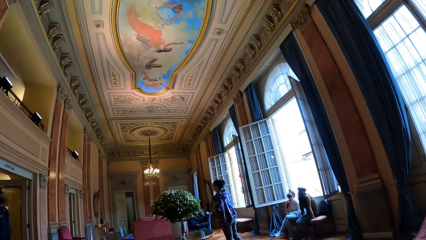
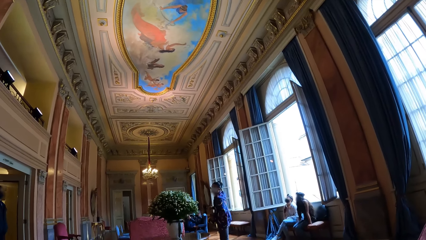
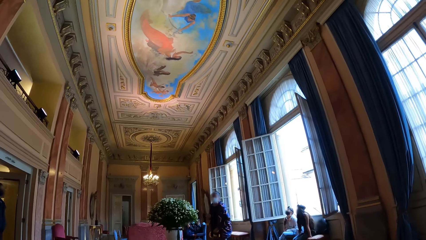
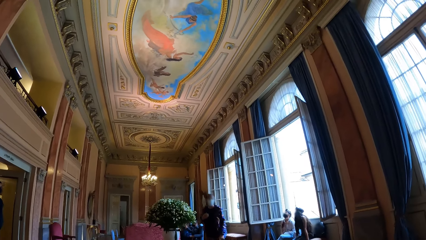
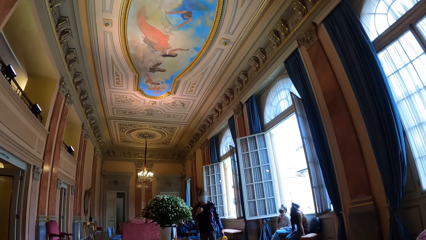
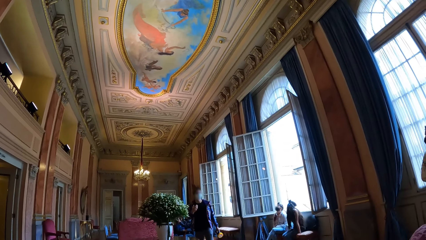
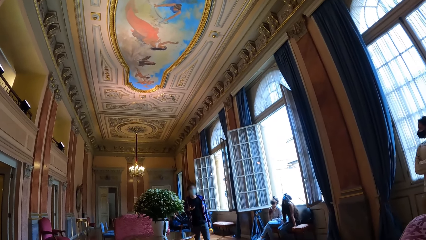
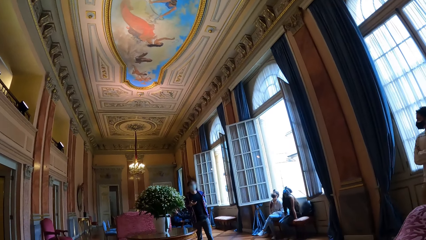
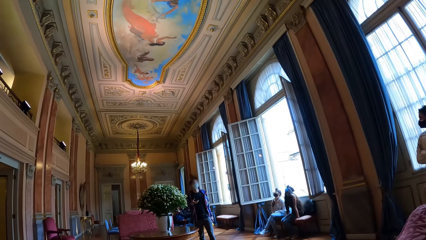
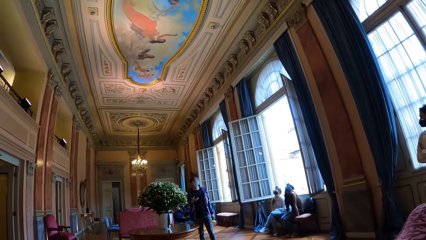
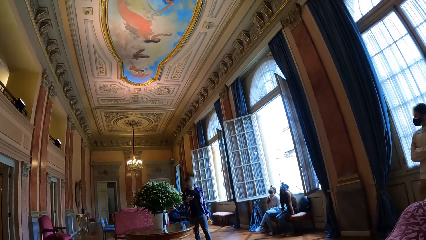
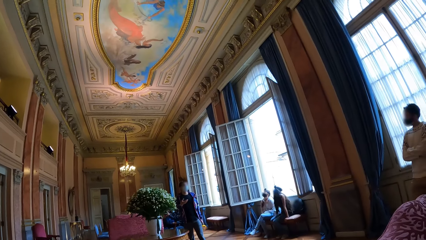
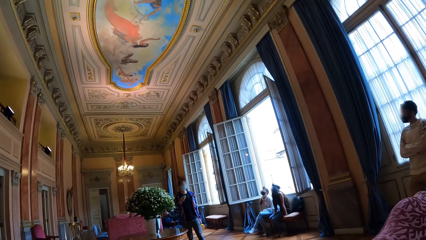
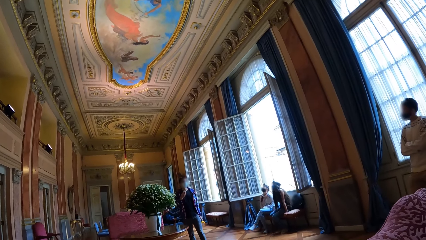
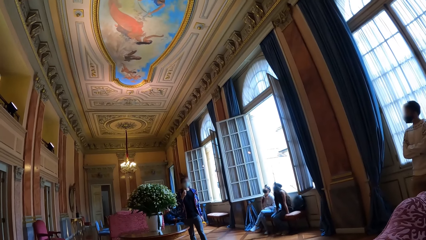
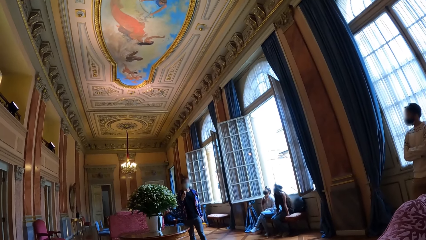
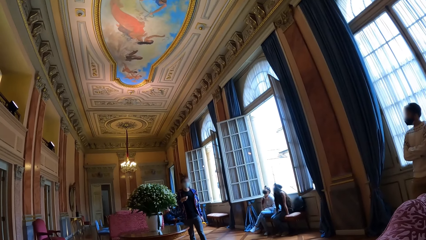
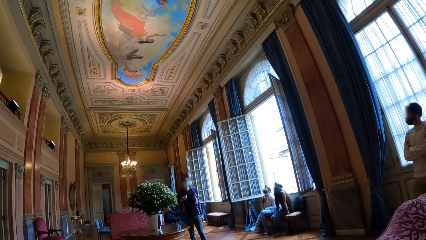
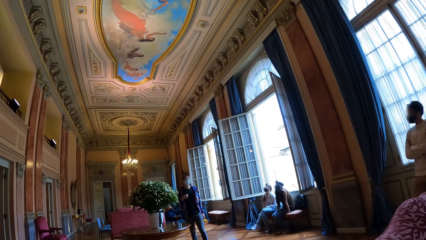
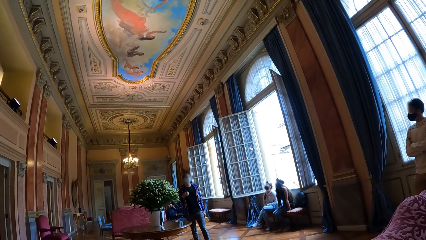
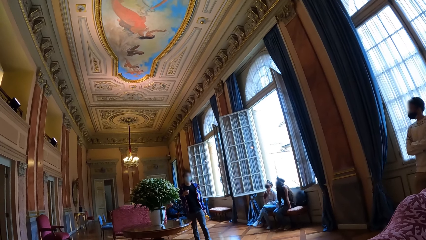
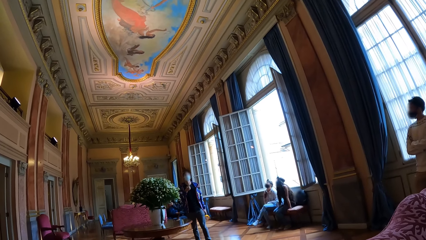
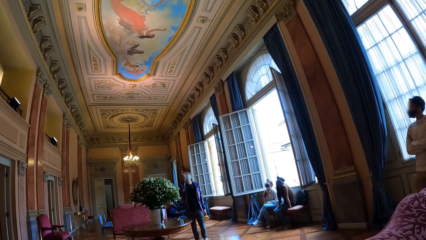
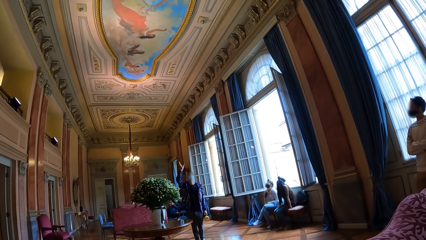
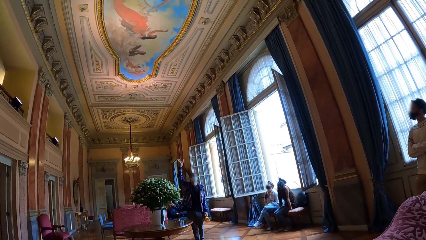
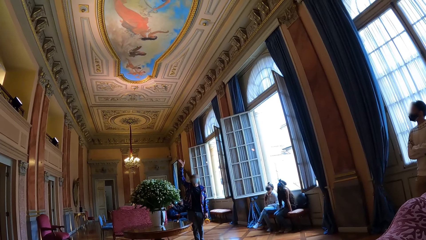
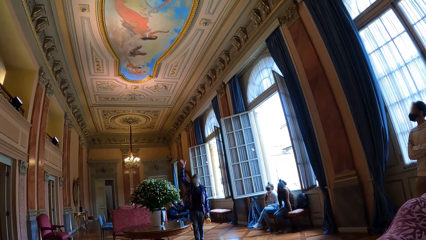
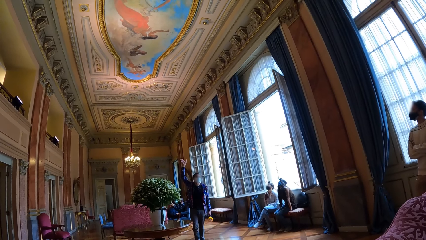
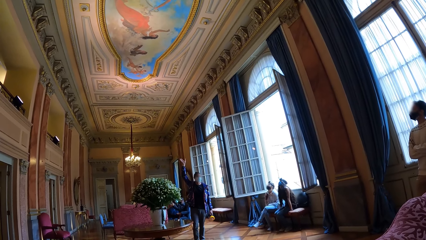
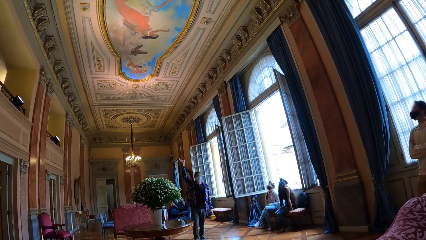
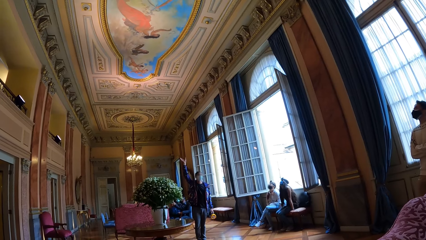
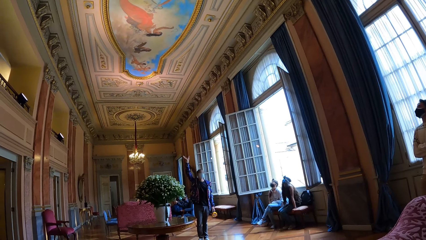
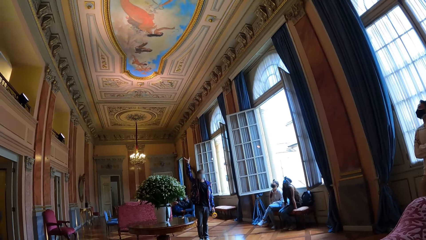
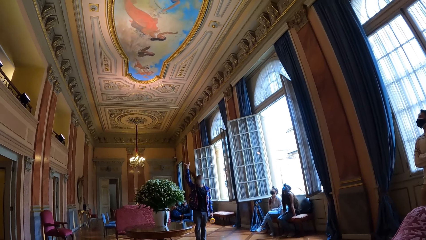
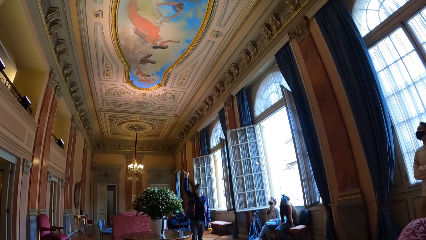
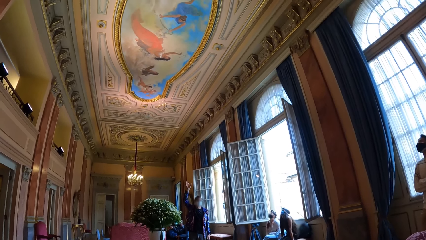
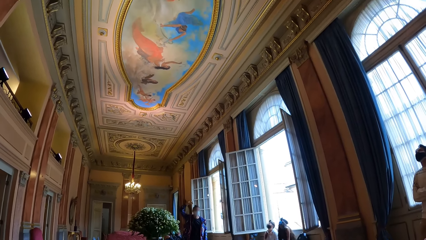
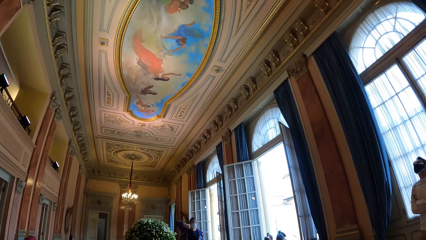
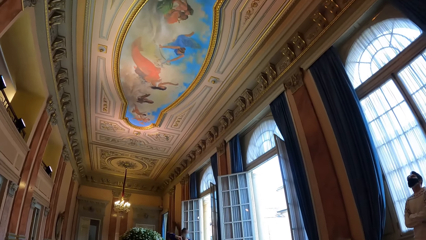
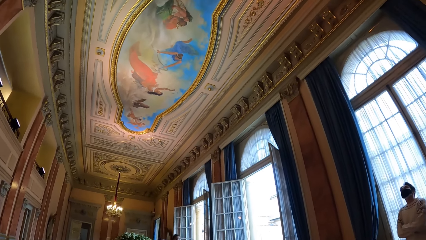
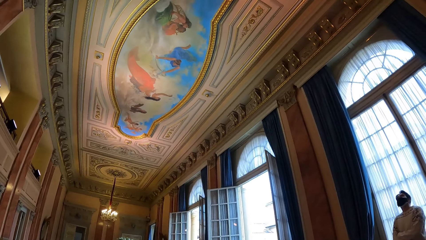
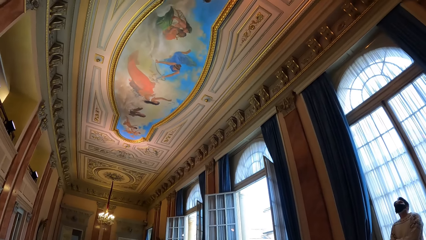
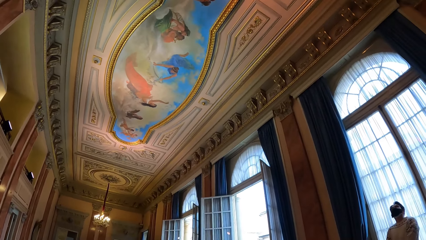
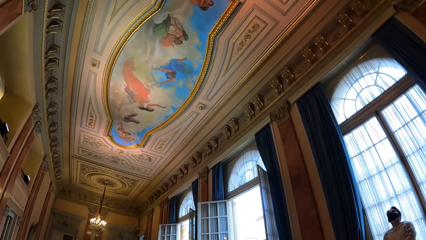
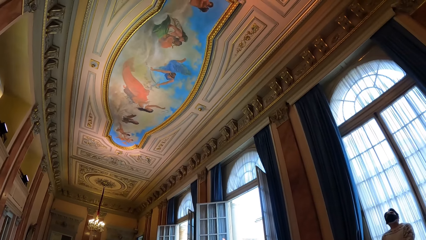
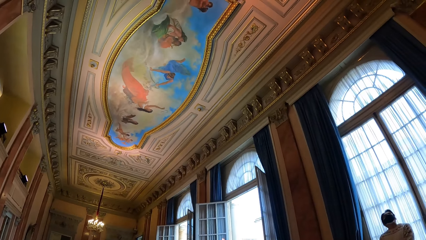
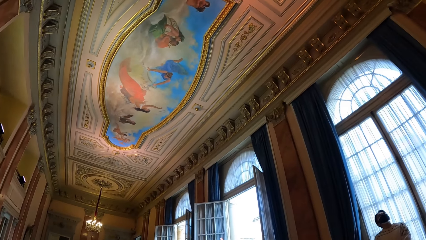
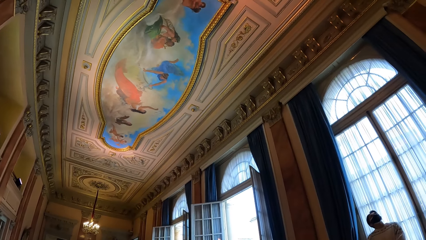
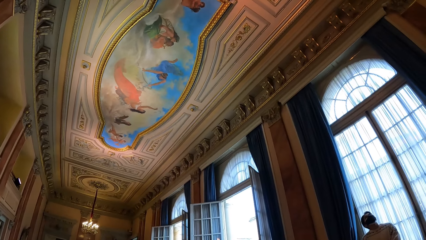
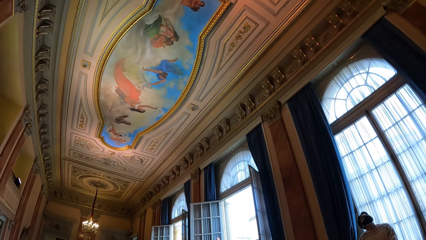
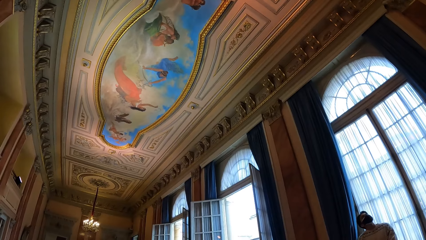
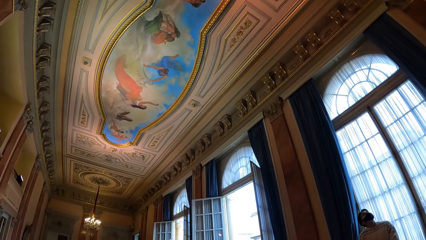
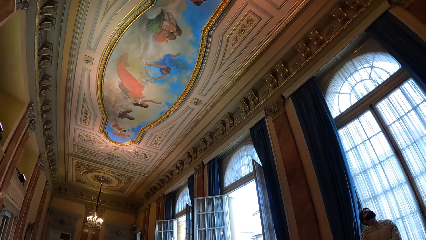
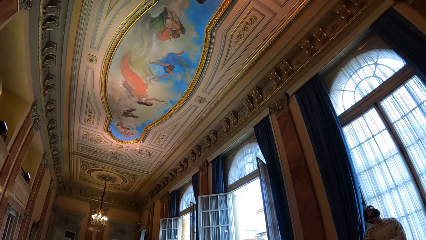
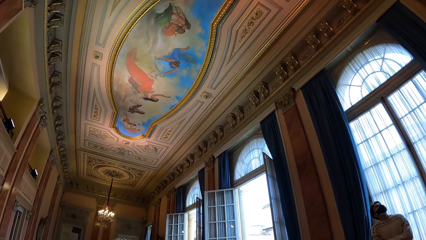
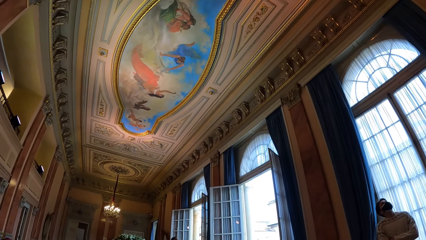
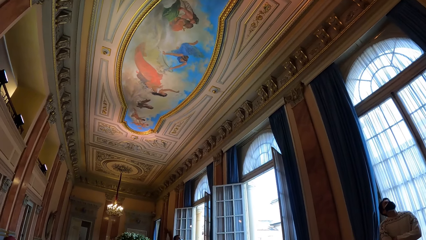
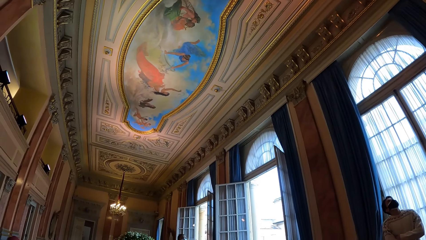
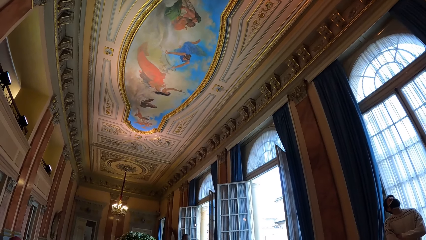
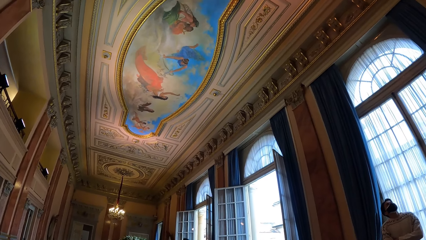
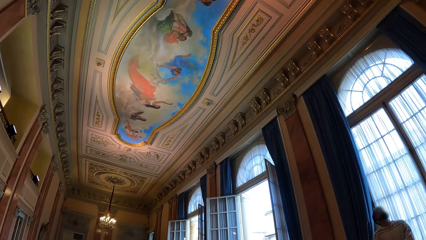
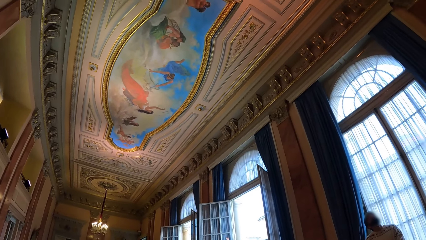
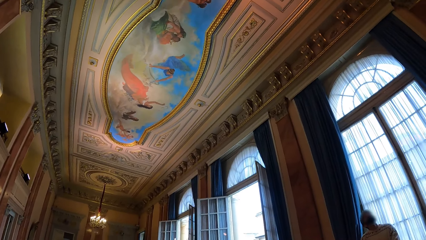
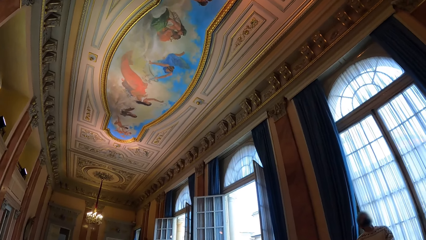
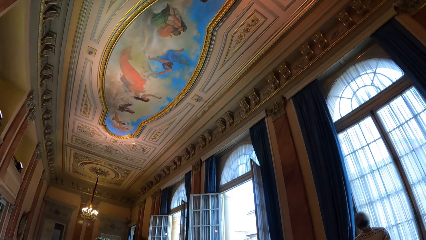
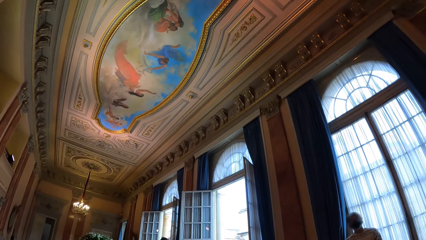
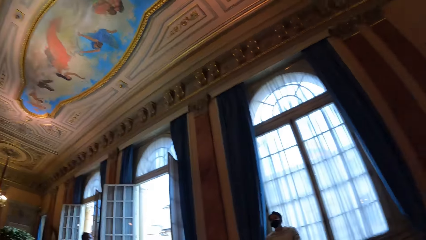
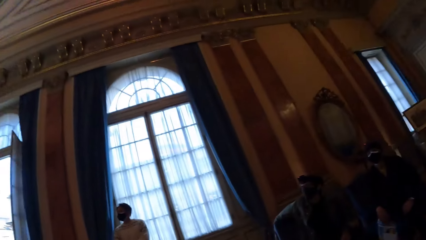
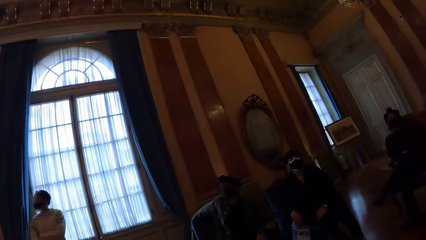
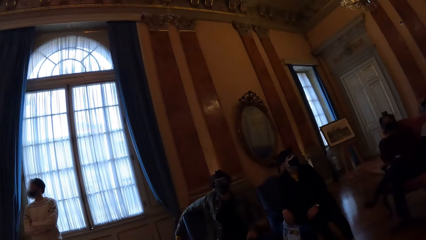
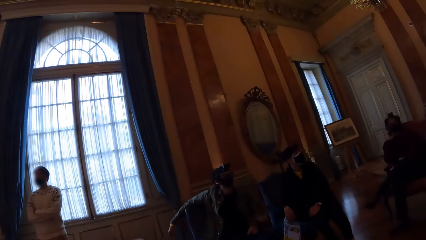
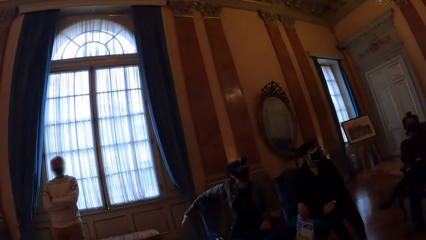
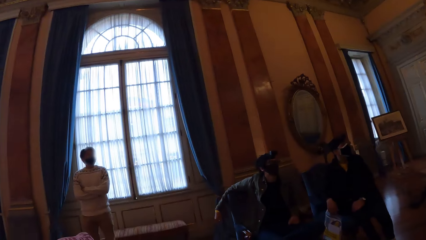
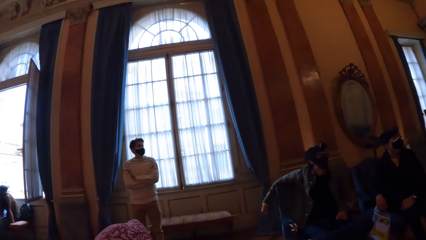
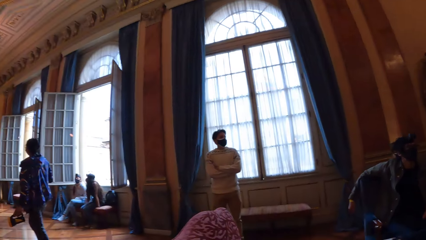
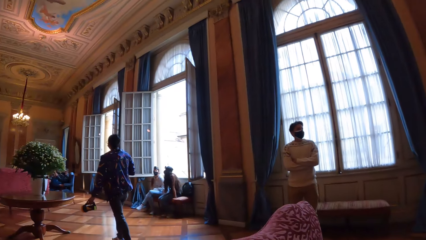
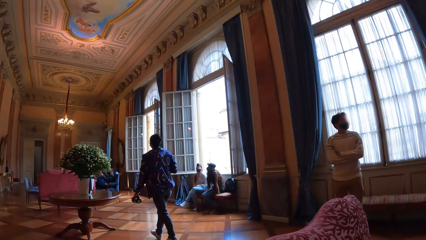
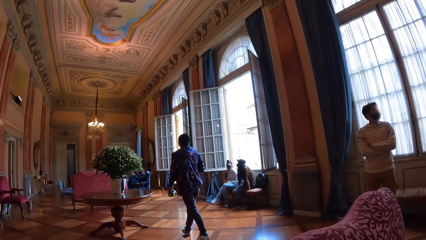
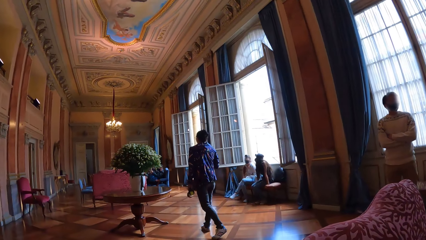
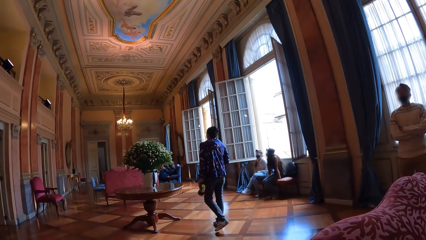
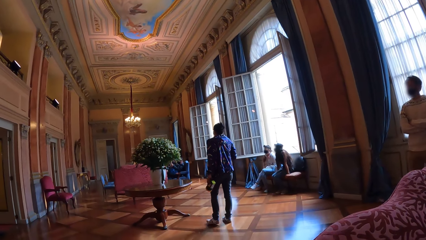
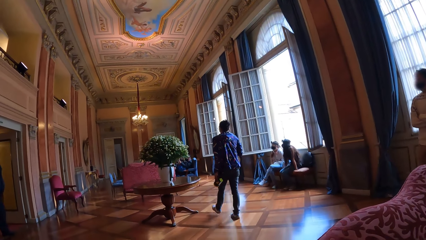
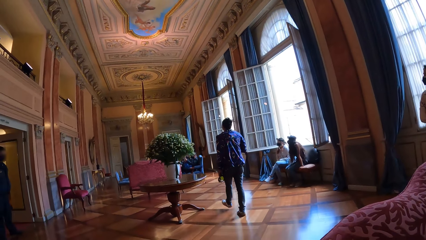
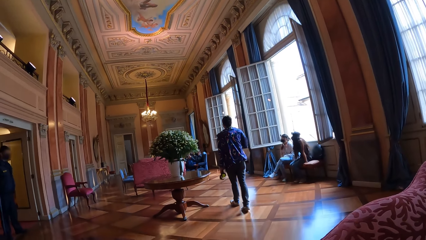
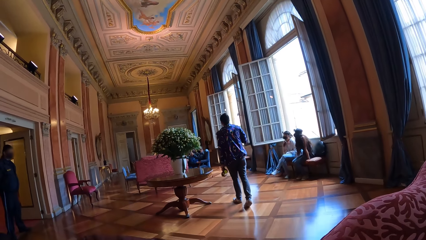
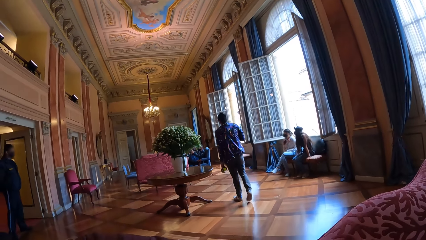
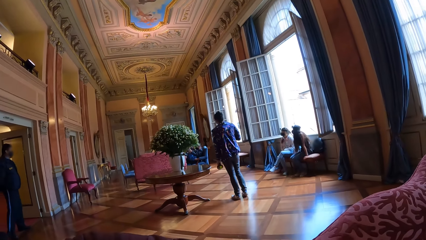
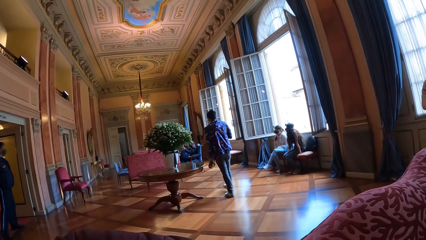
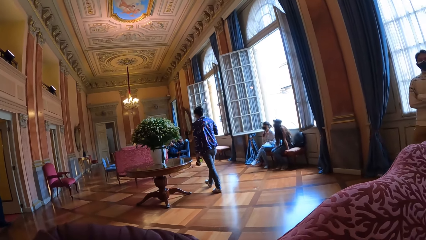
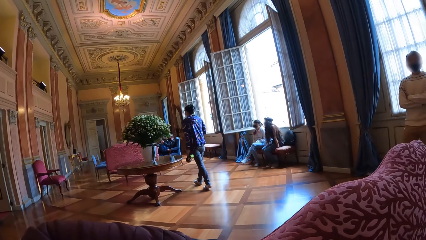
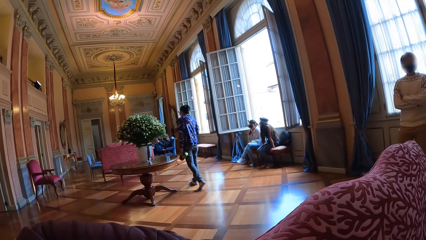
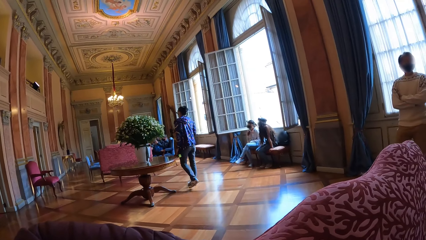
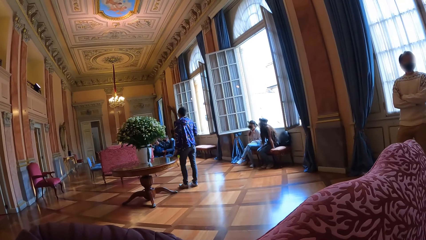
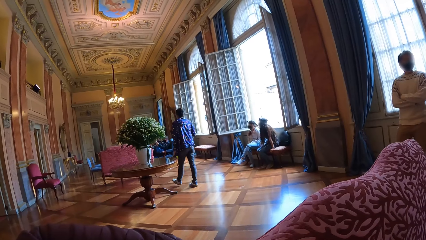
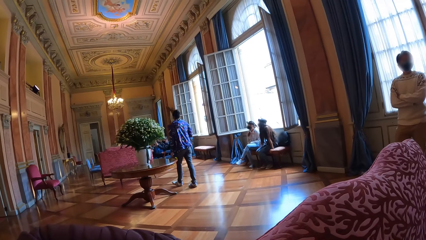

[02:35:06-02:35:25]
A person talks with the people around the room. The person points at the ceiling. The camera wearer looks at the rooftop. They look around. The person walks around the room.
